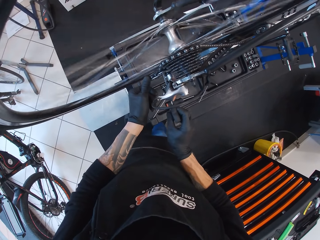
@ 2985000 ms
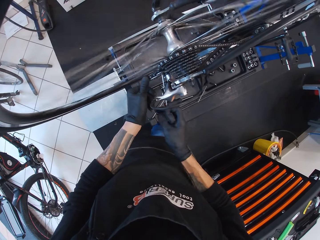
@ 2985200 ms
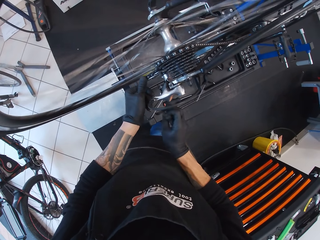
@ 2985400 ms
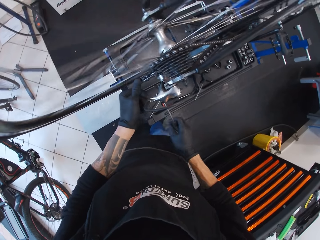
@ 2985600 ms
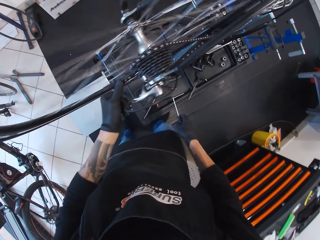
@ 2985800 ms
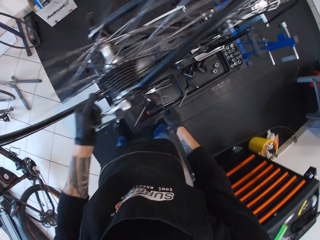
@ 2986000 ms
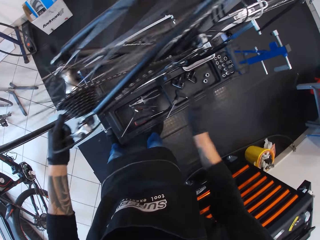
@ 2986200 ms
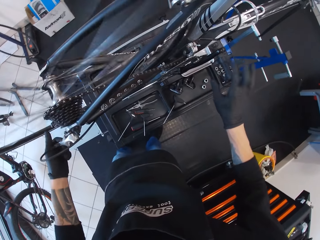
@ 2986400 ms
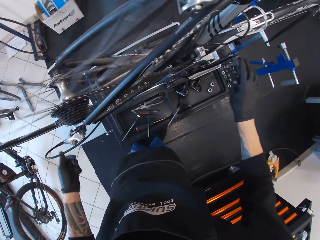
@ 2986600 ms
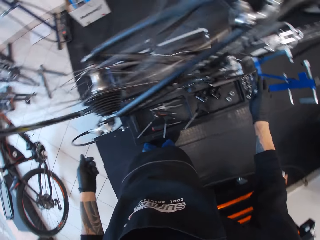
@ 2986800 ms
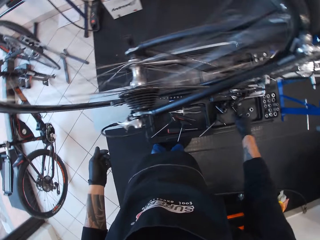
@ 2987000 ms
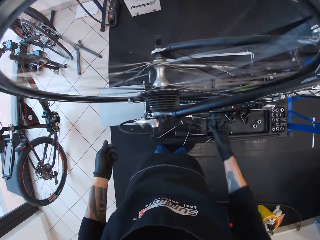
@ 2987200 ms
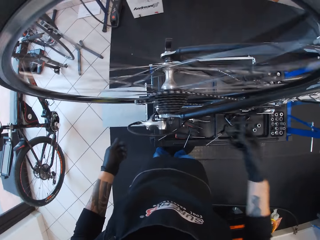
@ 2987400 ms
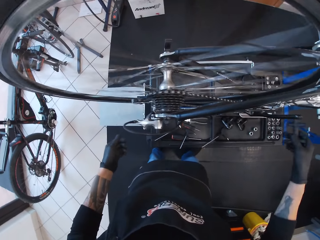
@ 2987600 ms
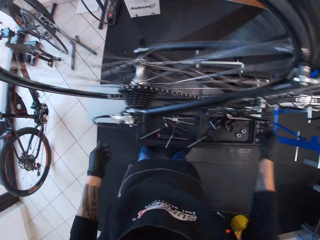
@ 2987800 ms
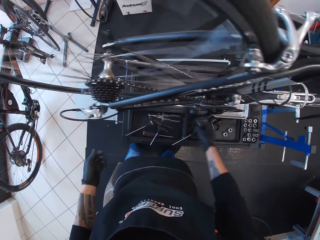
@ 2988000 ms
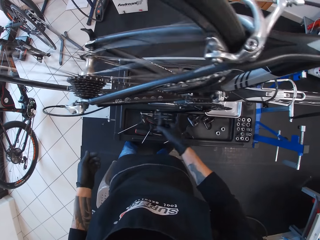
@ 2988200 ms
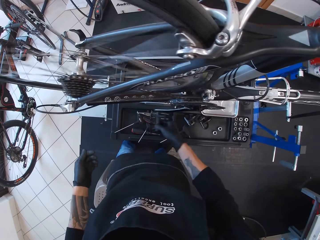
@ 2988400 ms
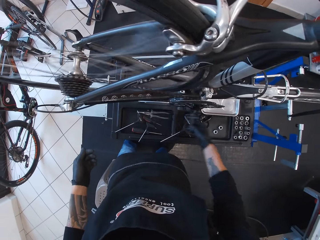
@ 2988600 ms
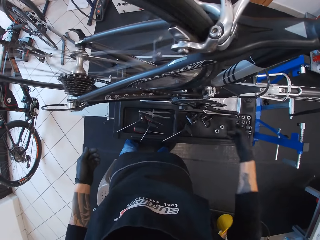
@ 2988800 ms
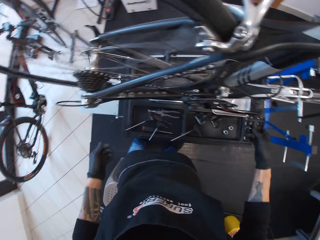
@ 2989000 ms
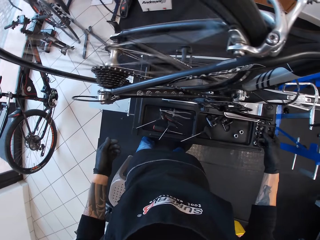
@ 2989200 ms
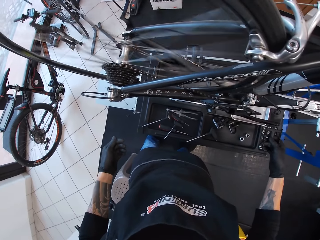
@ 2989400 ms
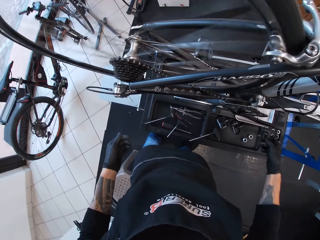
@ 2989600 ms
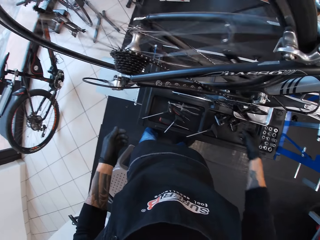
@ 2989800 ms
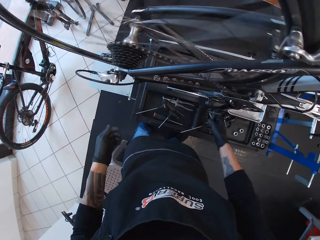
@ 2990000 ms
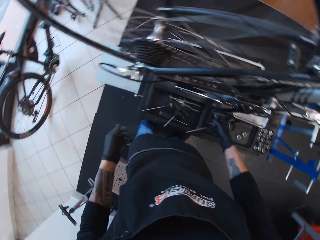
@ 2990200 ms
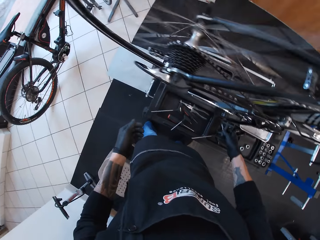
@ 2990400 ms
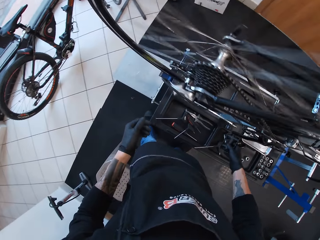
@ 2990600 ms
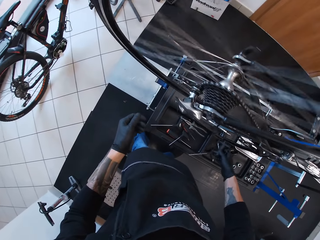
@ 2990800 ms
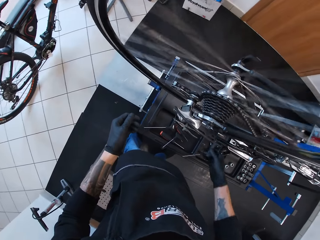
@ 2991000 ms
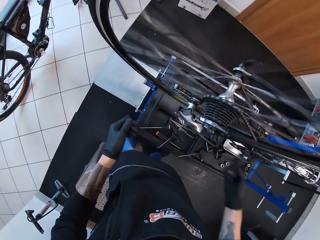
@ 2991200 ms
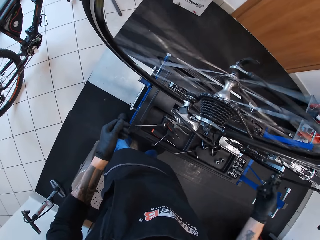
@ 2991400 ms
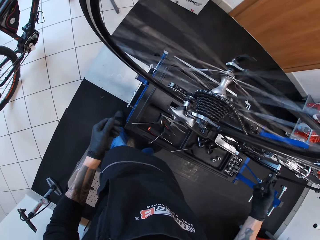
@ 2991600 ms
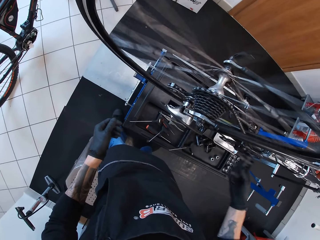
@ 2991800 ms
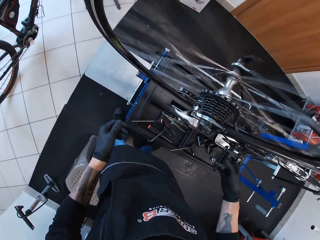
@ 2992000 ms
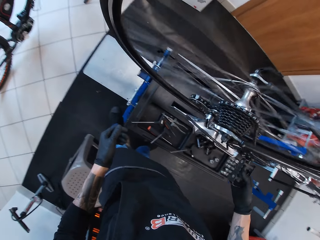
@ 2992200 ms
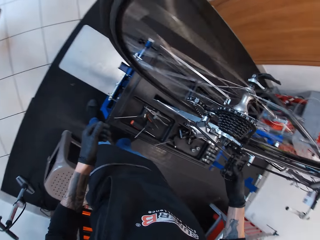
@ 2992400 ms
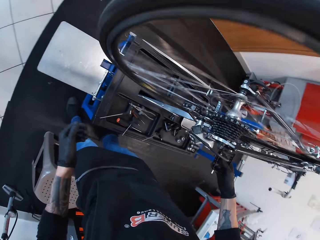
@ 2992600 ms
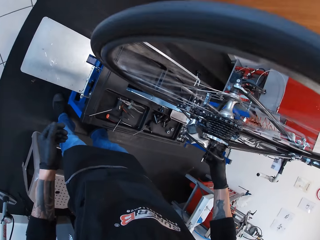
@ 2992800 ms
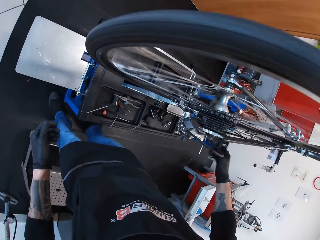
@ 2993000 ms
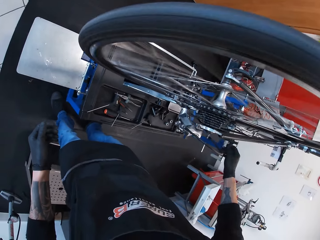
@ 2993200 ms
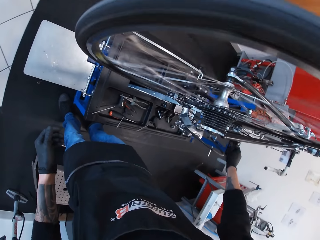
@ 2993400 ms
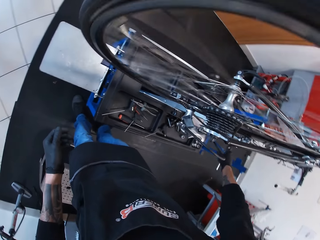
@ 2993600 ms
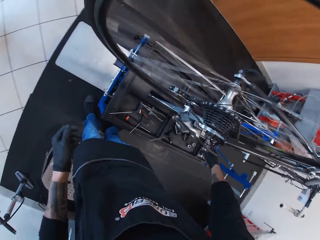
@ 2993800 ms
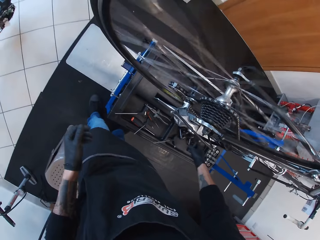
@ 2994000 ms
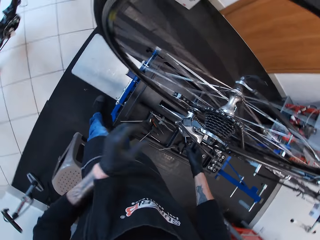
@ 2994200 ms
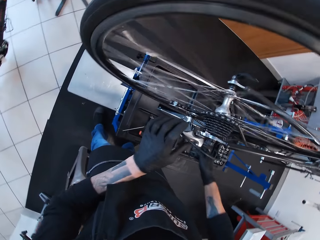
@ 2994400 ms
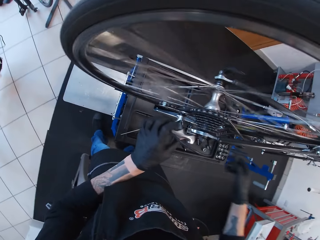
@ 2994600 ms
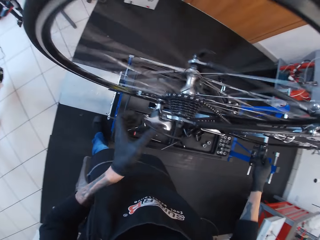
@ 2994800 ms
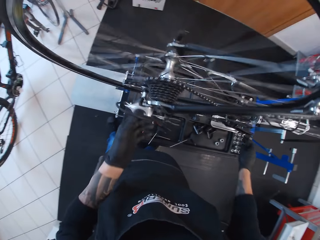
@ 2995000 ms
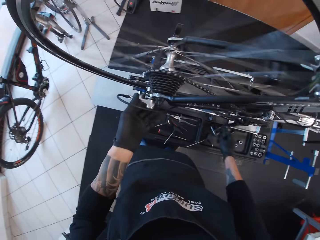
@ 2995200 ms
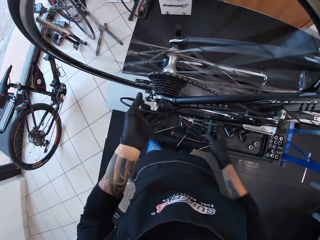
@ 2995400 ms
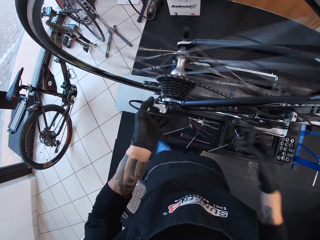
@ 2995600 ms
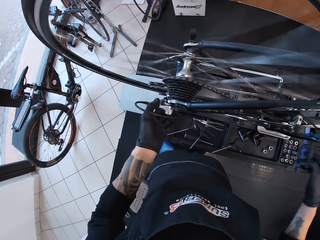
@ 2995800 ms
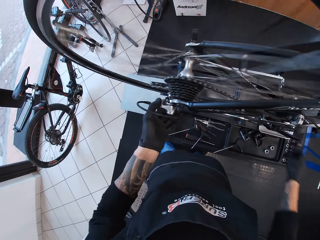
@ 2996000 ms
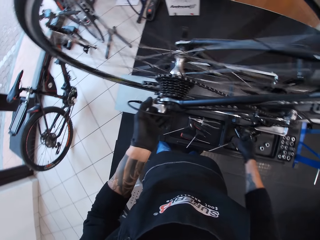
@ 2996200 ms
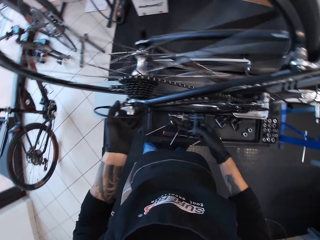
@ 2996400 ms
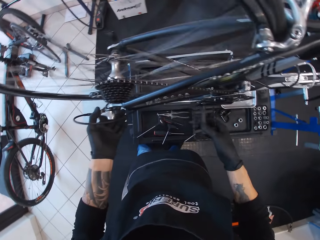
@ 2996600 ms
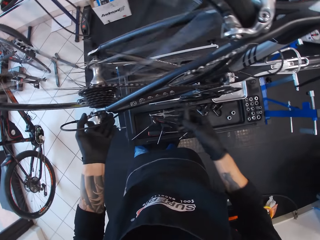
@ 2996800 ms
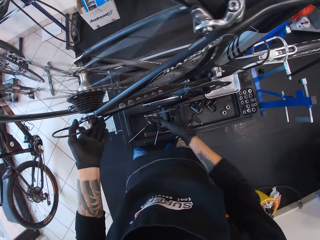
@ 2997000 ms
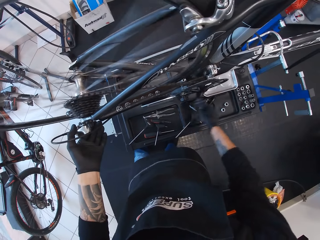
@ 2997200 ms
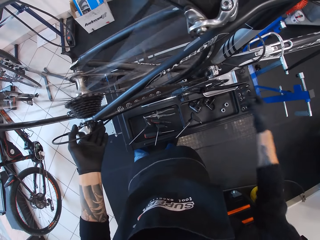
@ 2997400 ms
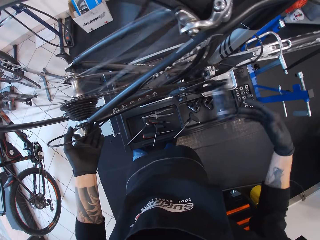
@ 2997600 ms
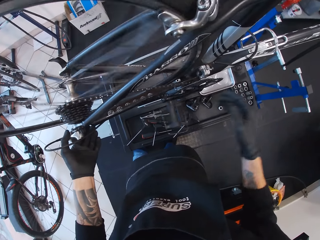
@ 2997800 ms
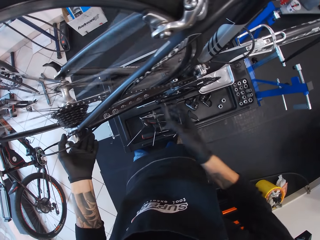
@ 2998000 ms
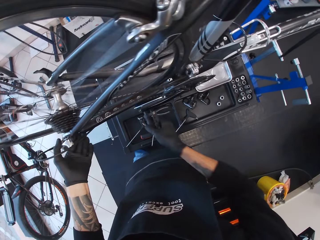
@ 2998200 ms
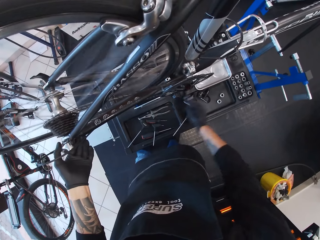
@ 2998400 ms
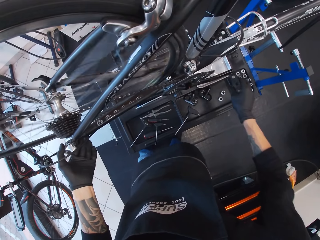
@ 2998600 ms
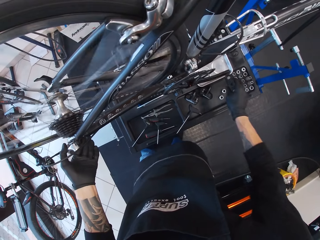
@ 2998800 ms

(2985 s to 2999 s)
The camera wearer drops the screwdriver in the toolbox. They put the T handle screwdriver on the worktable. They turn the bicycle wheel with the pedal. They stare at the bicycle tire. They rotate the bicycle pedals. They touch the bicycle rear derailleur.

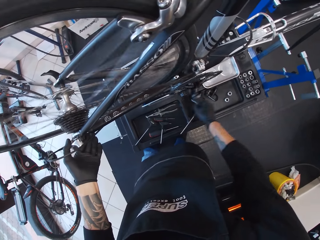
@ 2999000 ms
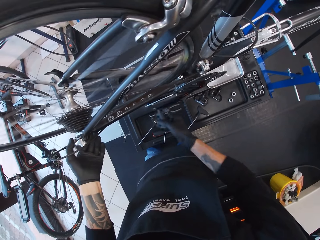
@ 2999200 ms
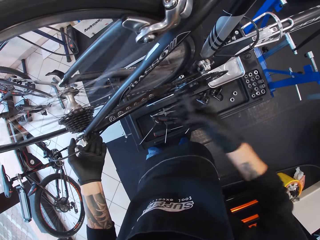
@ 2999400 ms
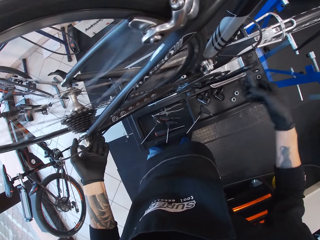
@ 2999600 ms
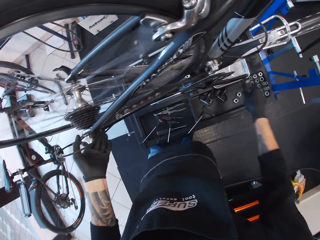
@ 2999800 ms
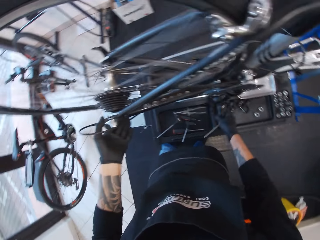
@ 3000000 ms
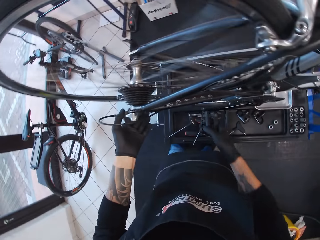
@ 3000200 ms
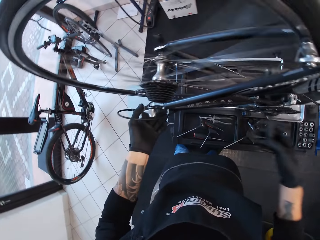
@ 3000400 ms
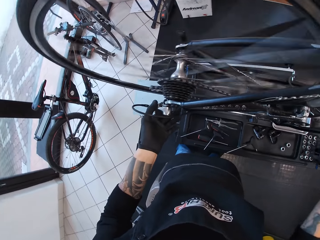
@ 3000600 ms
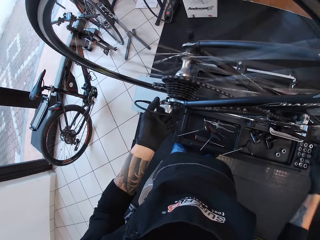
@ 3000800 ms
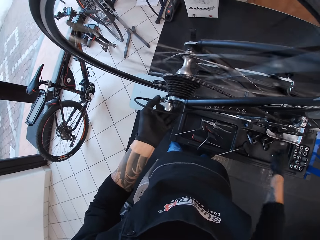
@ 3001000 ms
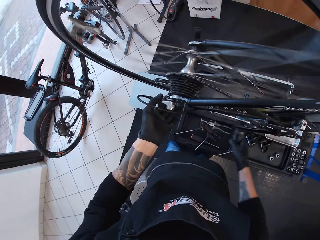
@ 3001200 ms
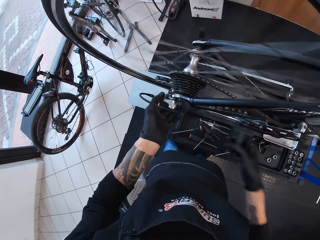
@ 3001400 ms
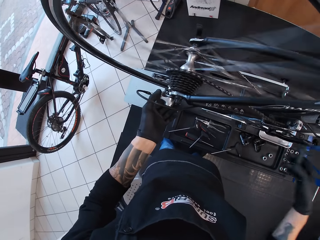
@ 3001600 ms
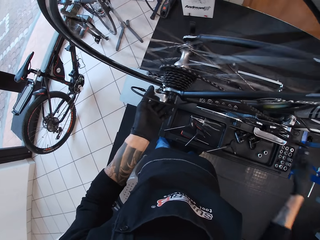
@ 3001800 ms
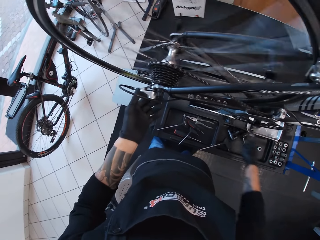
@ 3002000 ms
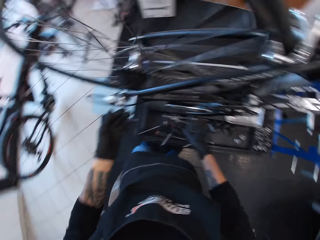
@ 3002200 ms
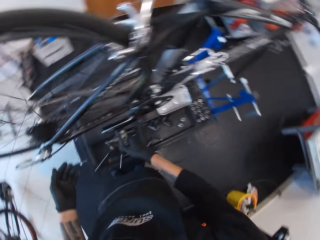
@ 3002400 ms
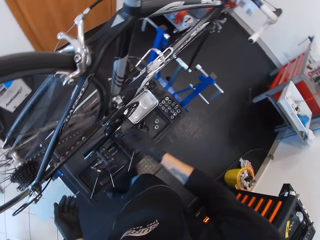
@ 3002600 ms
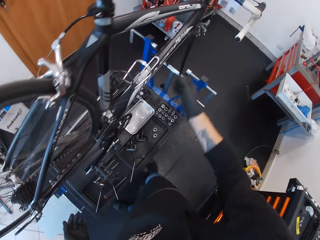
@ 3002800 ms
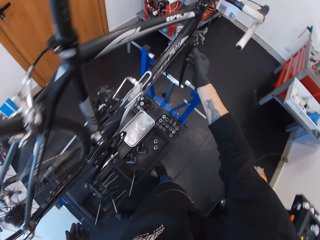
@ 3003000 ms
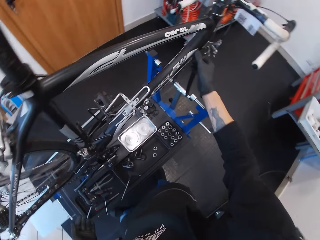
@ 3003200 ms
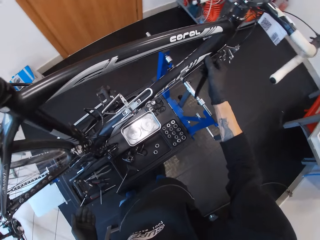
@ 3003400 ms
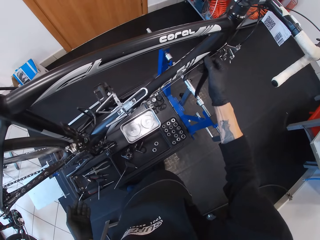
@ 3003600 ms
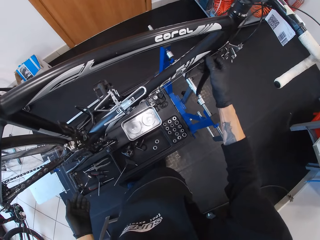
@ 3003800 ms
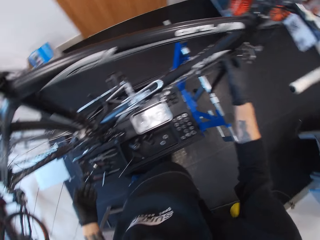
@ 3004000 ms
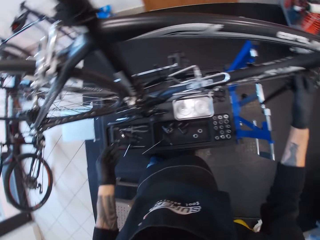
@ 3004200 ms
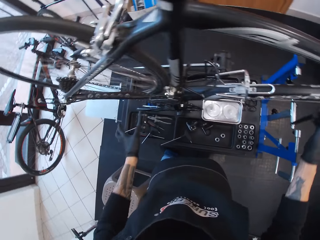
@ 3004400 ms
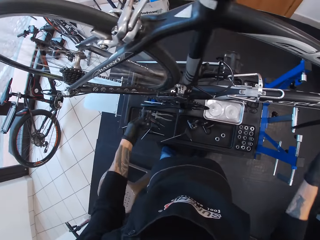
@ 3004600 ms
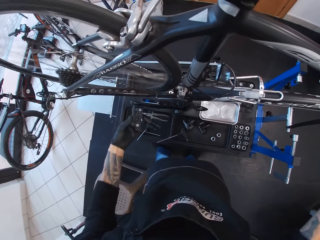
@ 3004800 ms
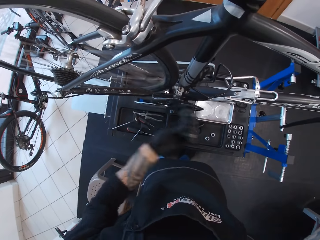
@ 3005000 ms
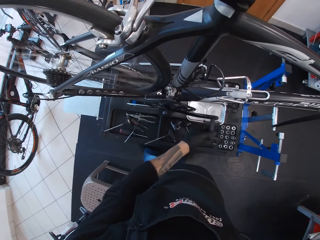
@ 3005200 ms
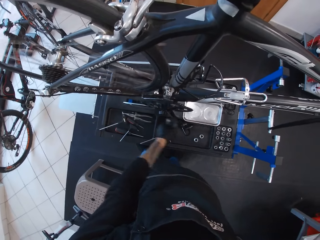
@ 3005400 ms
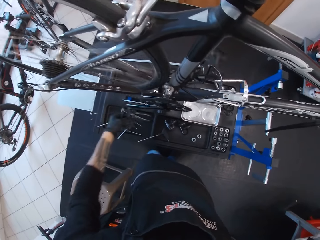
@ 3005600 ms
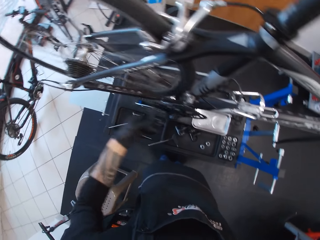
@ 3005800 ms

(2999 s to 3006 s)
The camera wearer touches the brake wire. They touch the bicycle's downtube. They rotate the bicycle pedals.
